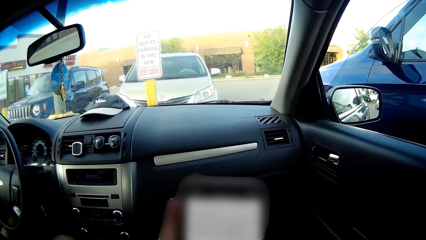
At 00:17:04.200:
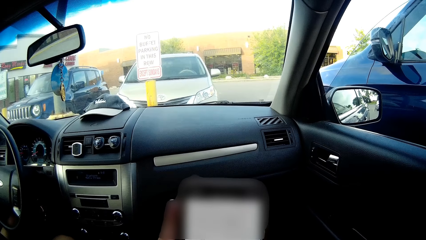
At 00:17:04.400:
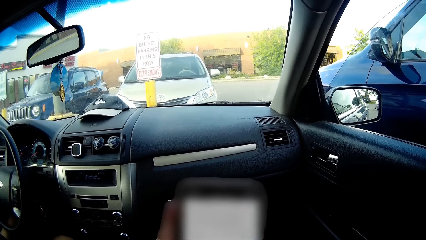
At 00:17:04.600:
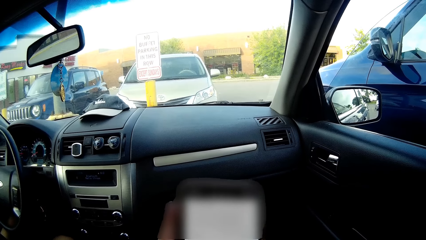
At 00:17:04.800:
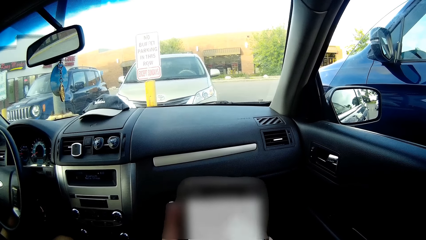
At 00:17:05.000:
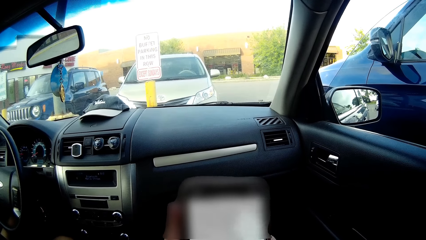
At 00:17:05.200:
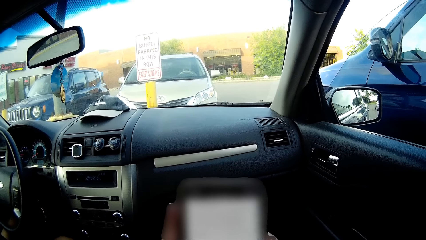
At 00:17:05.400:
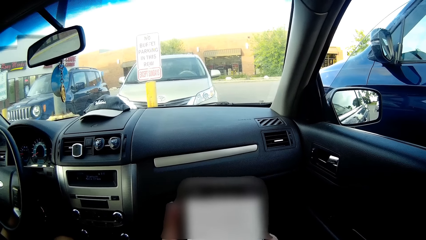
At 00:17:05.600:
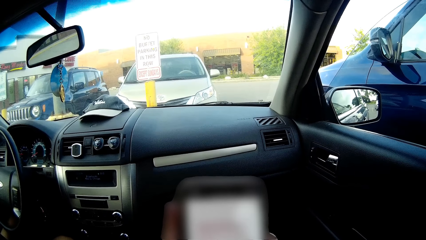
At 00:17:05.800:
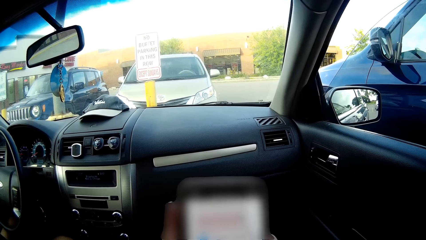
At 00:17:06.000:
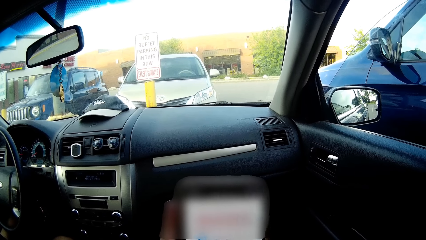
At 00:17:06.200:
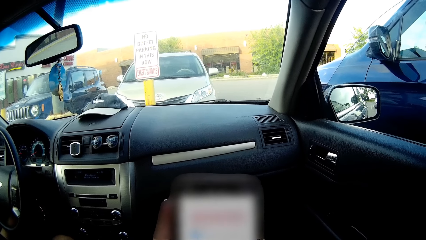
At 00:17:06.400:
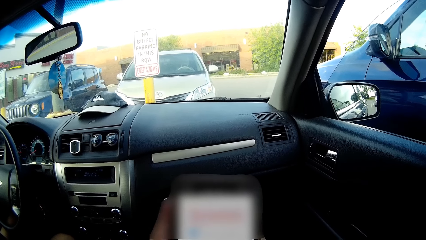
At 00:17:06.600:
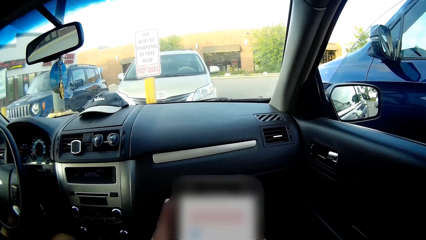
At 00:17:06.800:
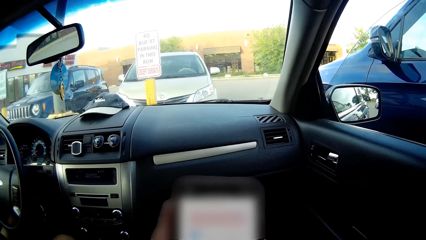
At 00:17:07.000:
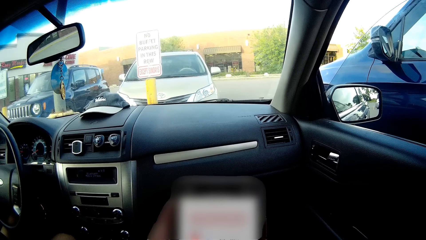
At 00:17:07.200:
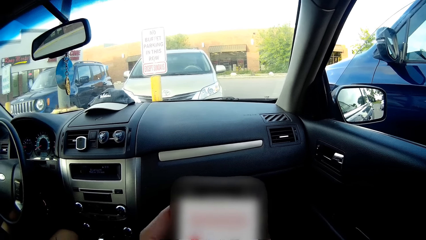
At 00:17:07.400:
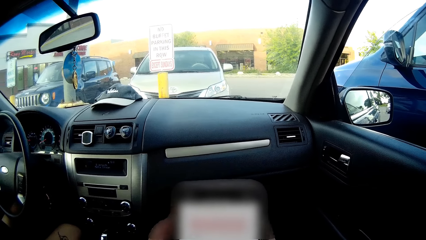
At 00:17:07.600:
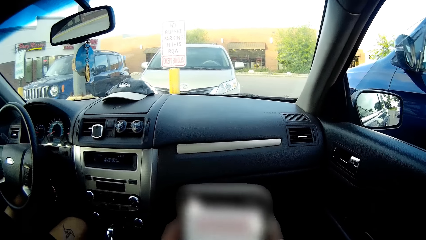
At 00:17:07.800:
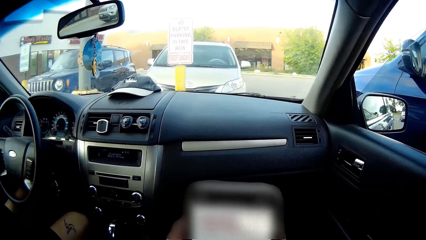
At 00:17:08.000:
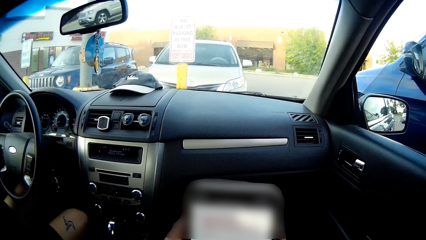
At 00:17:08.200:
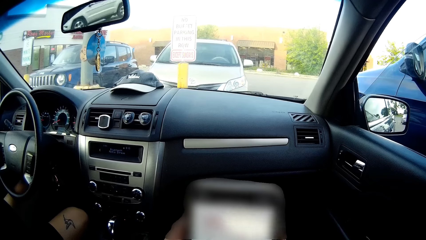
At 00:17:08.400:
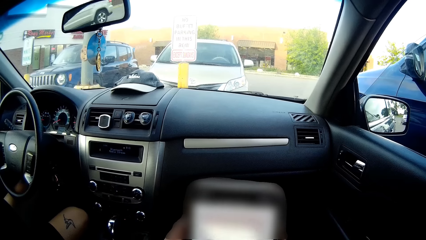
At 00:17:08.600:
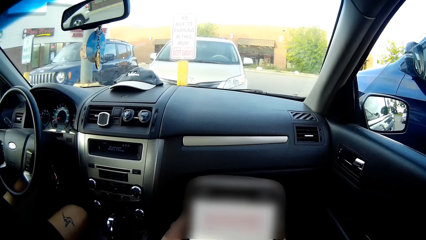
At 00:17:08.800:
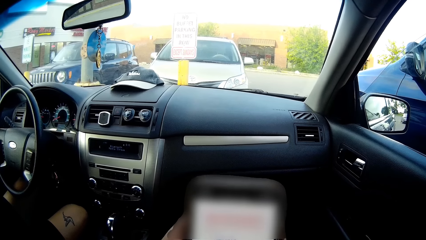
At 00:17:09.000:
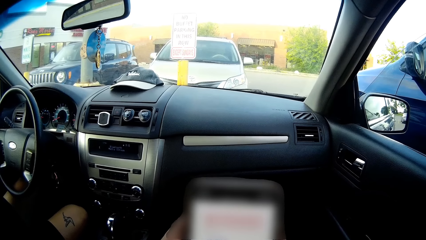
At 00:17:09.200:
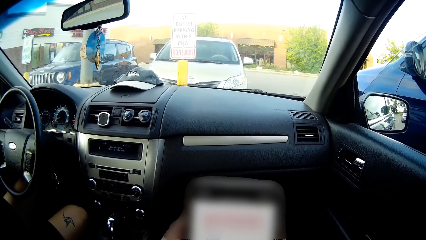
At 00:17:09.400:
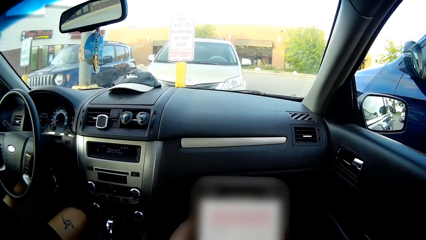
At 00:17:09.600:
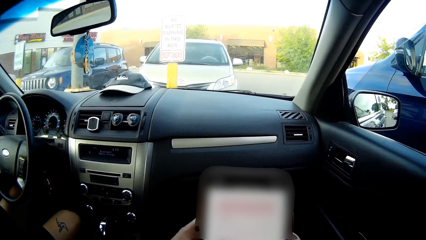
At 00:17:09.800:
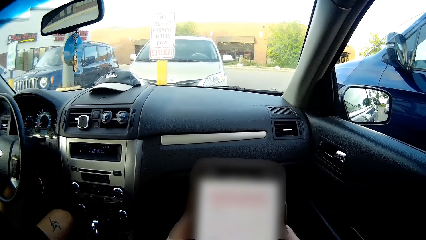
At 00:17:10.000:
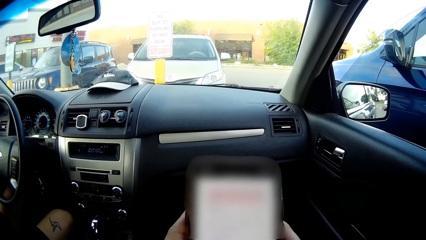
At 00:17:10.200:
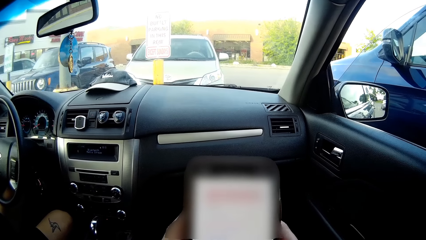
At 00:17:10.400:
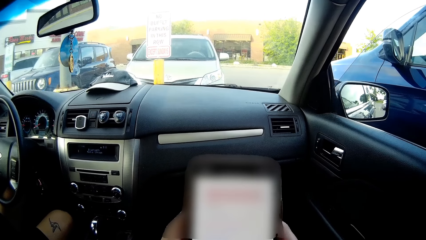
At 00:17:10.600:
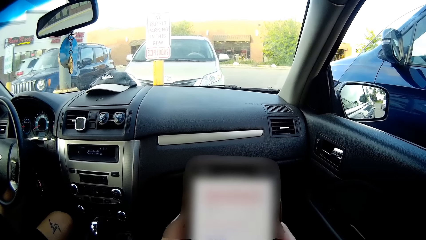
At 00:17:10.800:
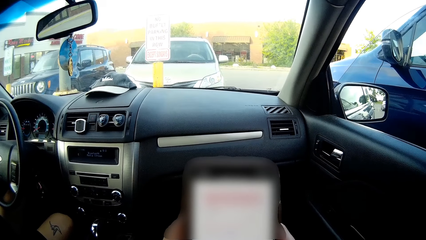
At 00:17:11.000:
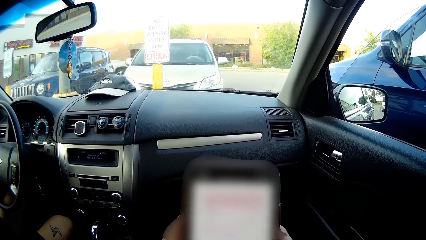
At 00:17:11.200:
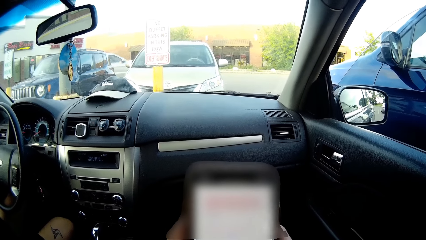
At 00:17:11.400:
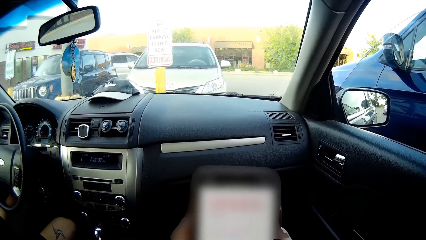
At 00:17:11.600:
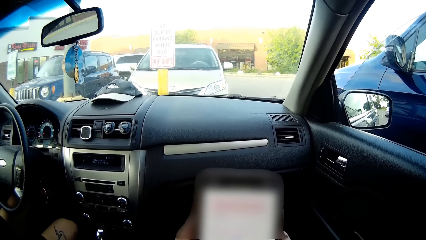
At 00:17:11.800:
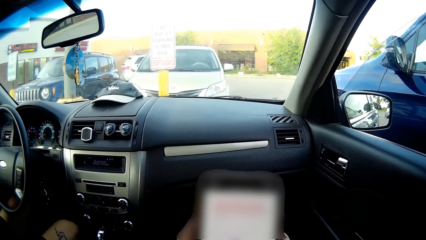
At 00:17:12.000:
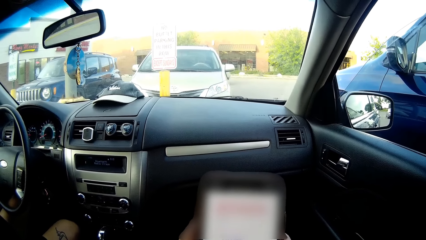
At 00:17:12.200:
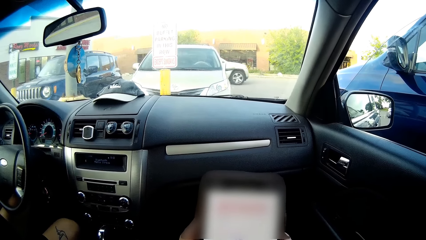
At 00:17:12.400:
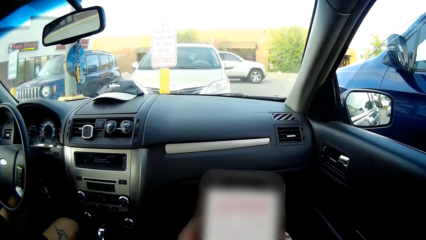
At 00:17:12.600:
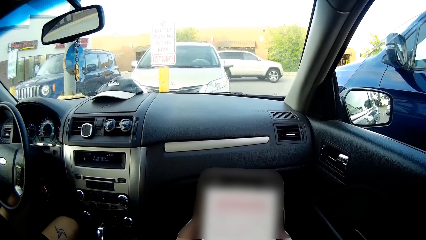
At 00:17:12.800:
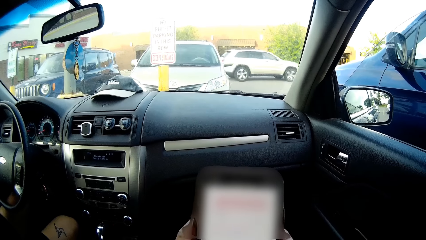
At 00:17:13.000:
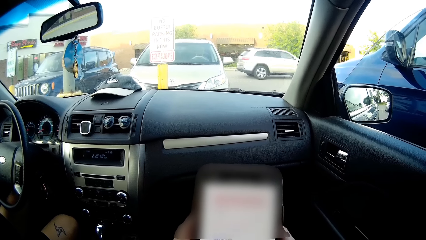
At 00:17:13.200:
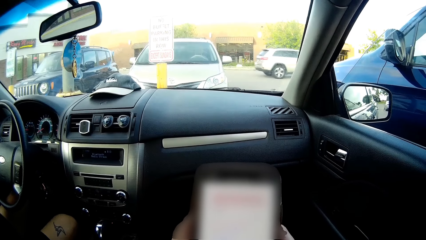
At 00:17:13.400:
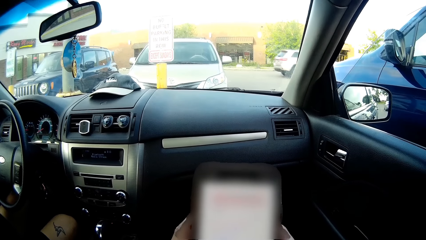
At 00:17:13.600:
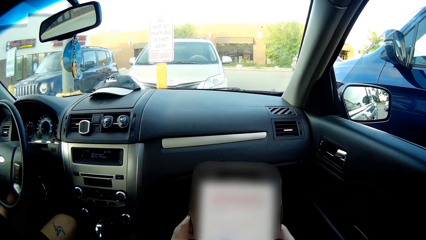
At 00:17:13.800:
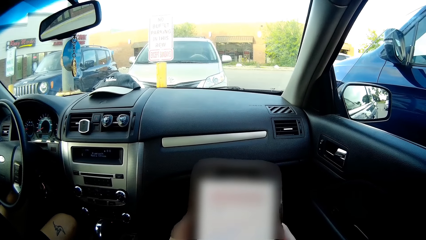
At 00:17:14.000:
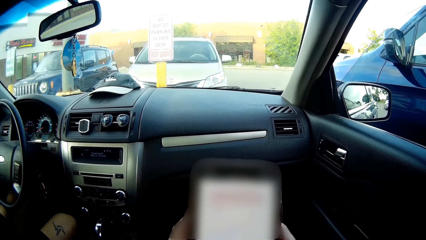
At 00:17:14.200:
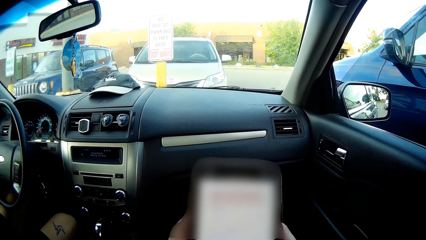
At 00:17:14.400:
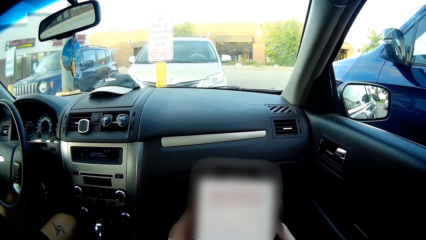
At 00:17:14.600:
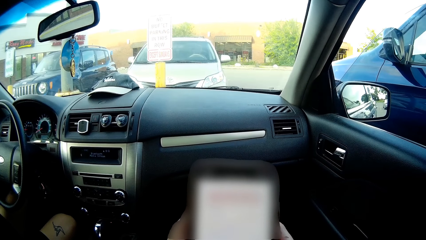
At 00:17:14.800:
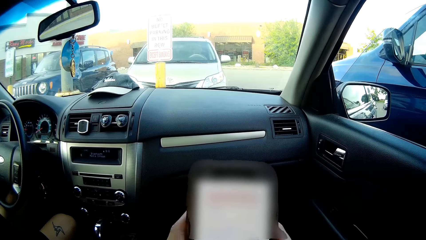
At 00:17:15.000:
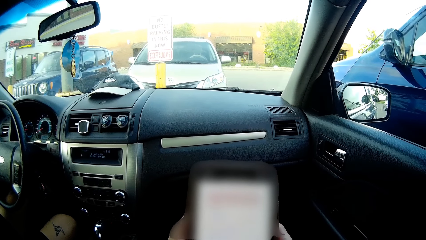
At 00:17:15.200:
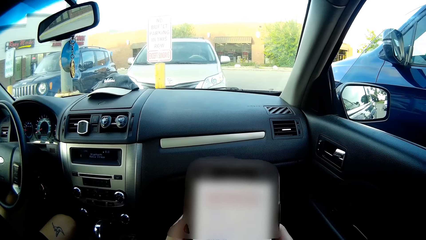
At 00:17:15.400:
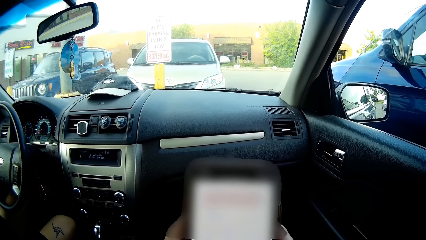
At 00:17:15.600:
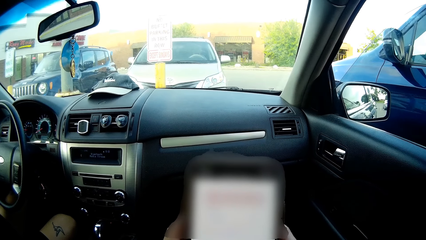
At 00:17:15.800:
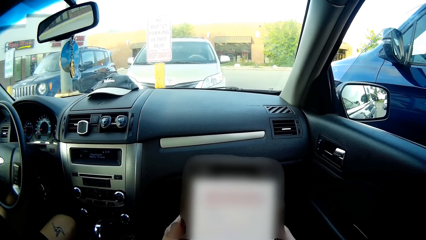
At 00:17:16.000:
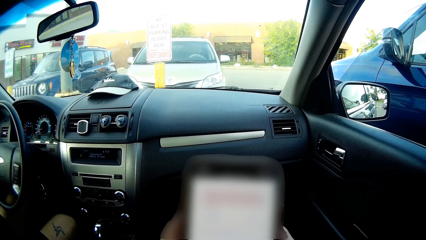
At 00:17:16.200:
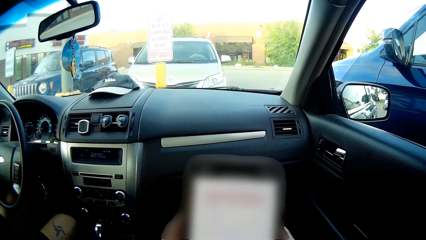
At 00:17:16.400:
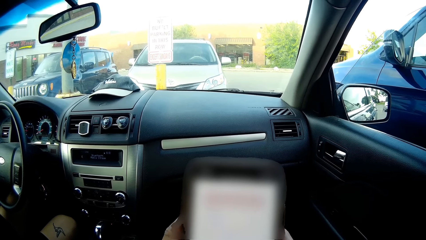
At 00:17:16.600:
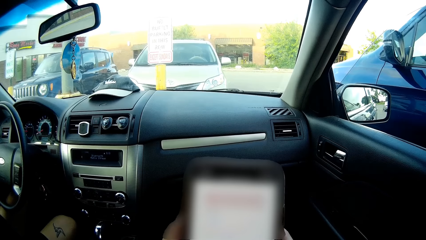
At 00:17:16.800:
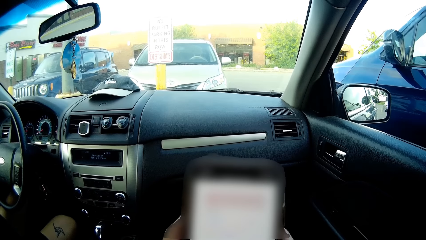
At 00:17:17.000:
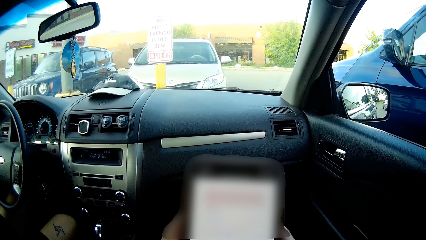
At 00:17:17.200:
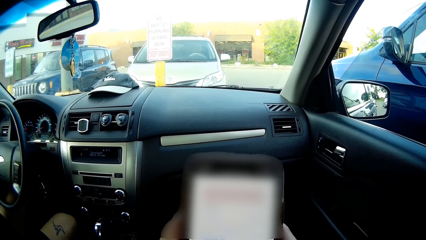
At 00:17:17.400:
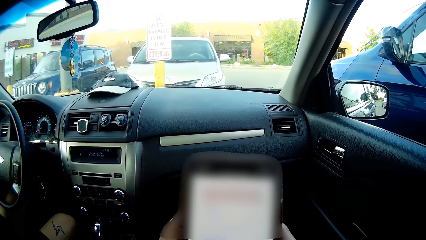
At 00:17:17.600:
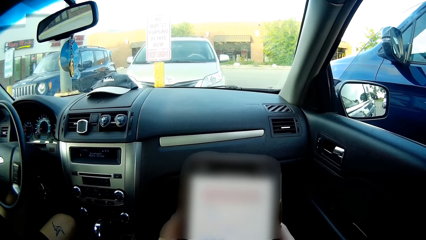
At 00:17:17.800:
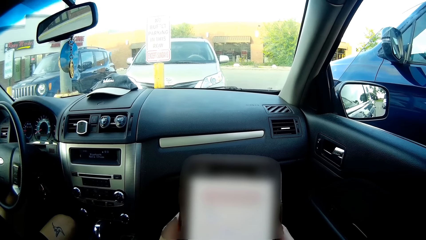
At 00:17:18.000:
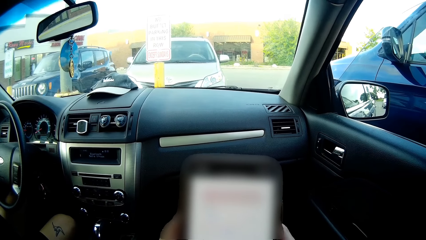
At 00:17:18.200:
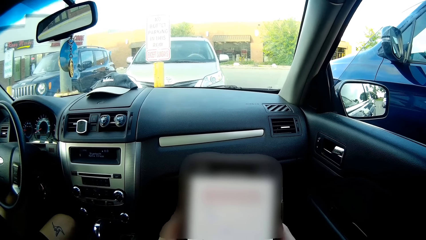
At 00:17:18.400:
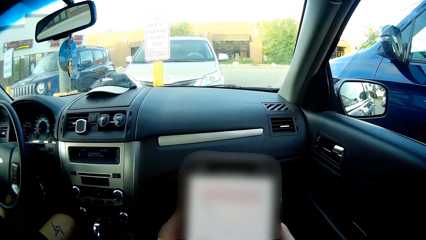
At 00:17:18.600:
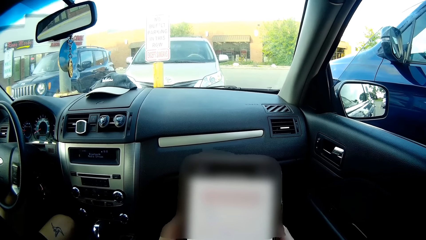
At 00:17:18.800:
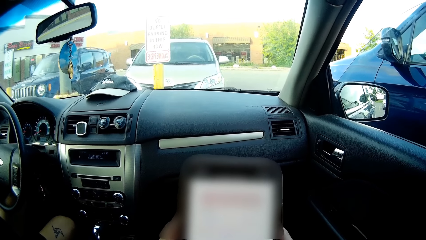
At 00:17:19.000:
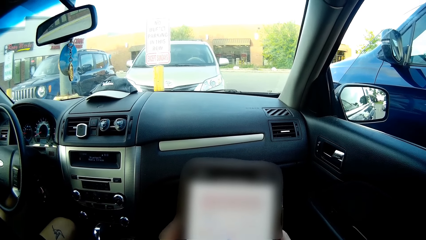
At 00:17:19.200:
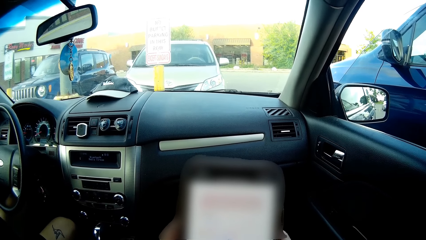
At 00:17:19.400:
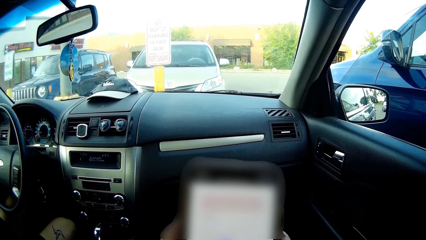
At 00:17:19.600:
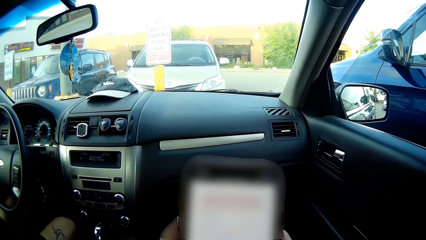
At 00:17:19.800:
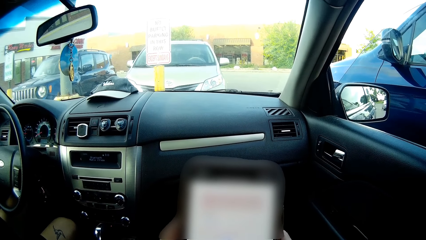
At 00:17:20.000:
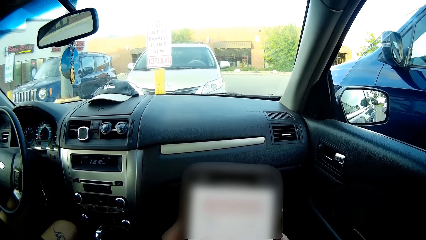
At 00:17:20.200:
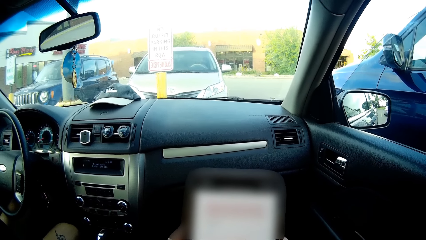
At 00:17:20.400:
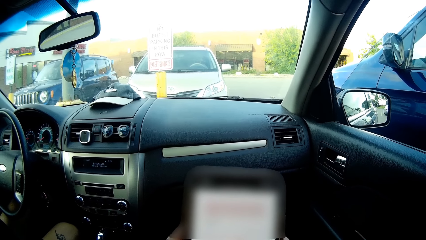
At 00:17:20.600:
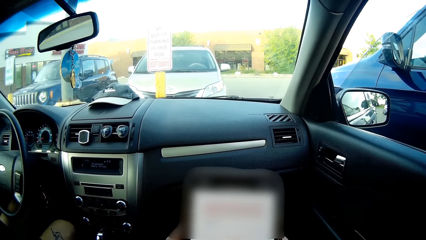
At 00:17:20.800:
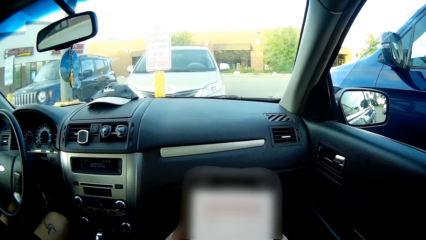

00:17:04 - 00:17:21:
A man interacts with the camera wearer. The camera wearer operates a mobile phone.
